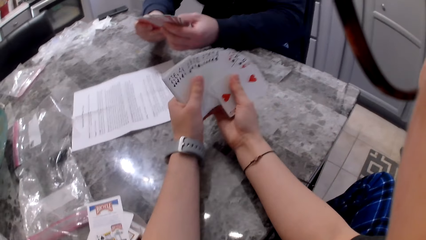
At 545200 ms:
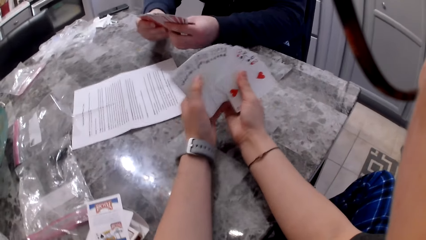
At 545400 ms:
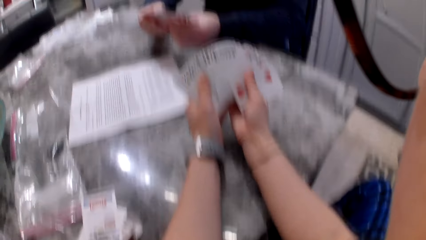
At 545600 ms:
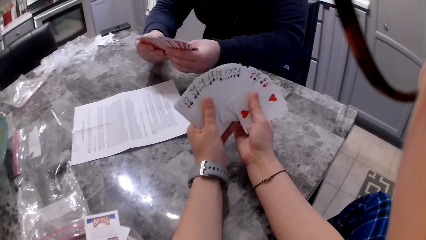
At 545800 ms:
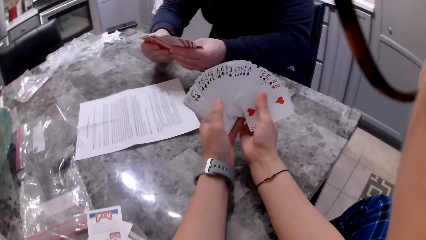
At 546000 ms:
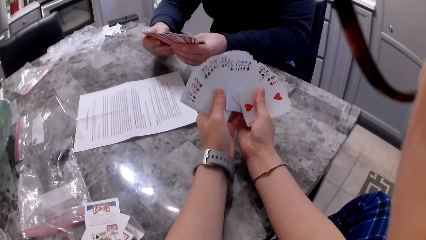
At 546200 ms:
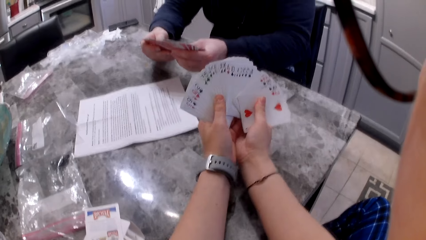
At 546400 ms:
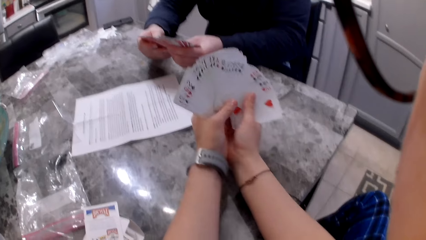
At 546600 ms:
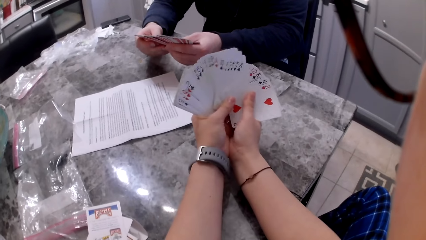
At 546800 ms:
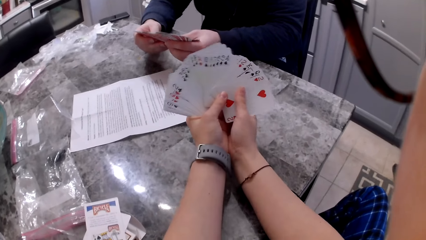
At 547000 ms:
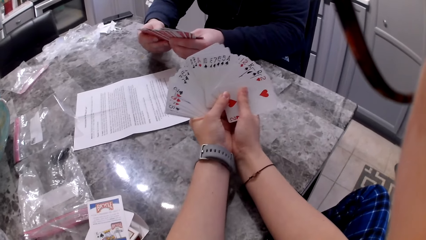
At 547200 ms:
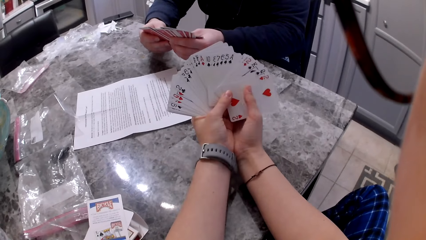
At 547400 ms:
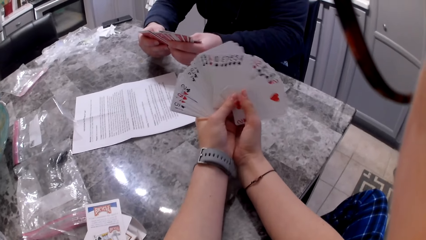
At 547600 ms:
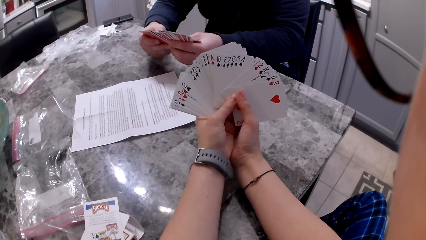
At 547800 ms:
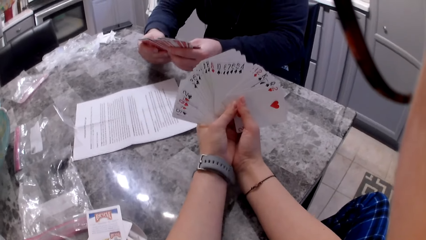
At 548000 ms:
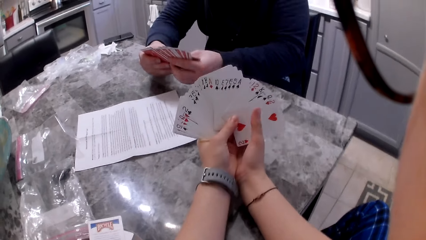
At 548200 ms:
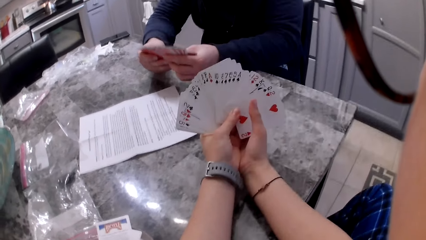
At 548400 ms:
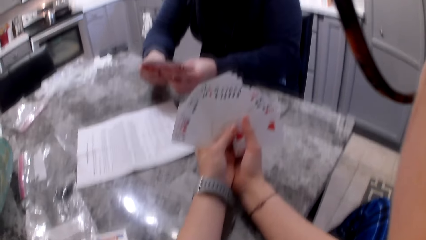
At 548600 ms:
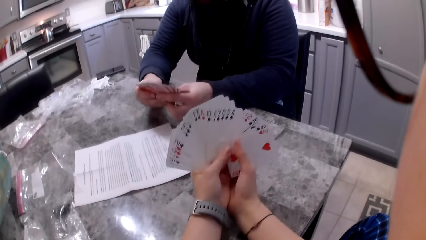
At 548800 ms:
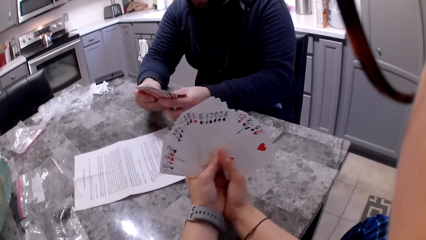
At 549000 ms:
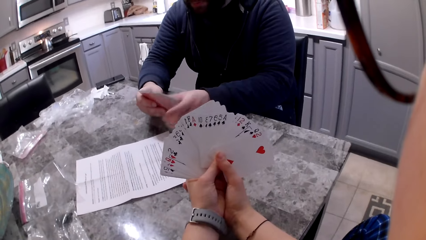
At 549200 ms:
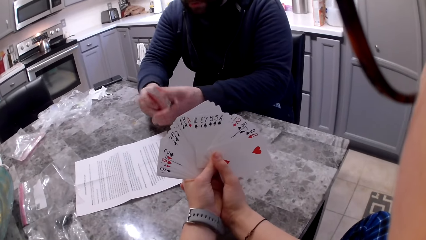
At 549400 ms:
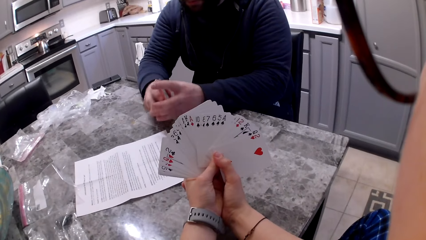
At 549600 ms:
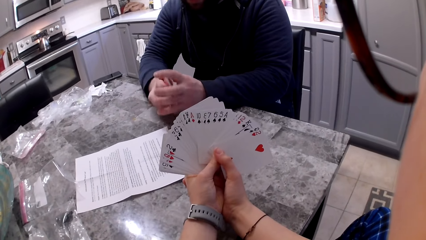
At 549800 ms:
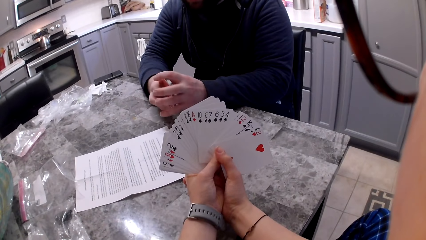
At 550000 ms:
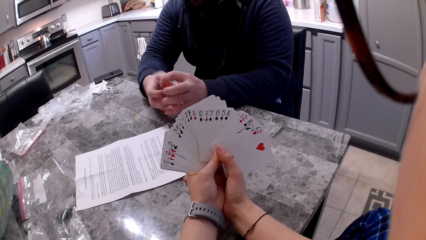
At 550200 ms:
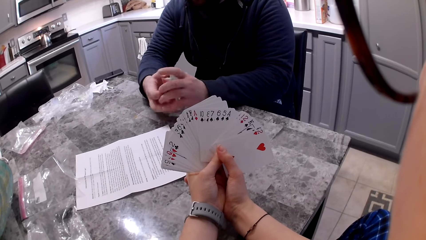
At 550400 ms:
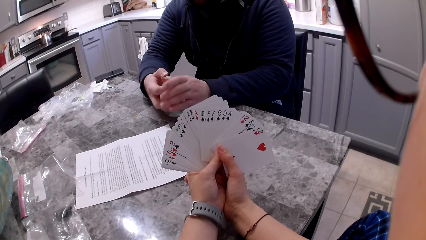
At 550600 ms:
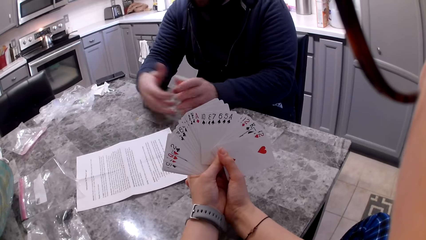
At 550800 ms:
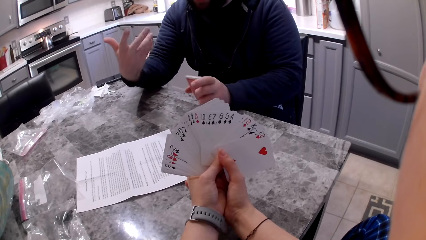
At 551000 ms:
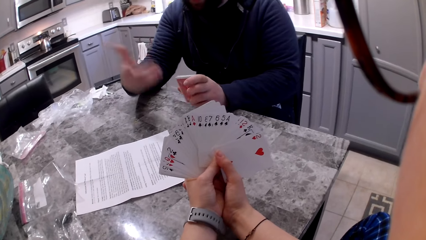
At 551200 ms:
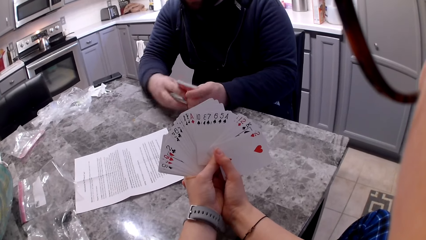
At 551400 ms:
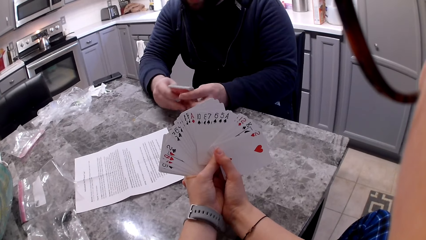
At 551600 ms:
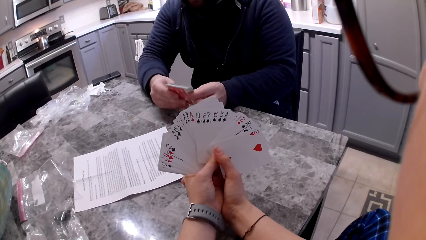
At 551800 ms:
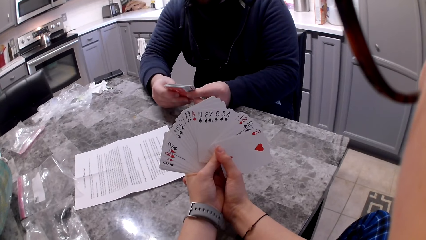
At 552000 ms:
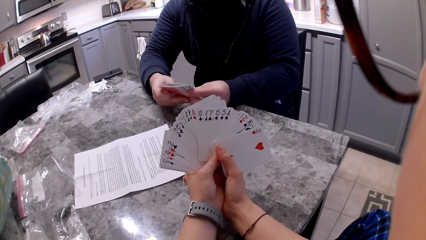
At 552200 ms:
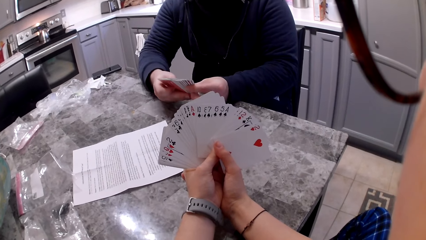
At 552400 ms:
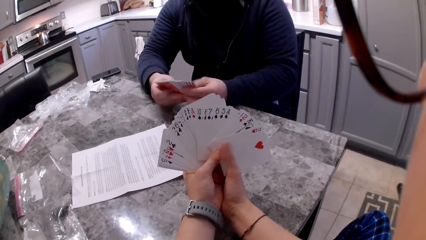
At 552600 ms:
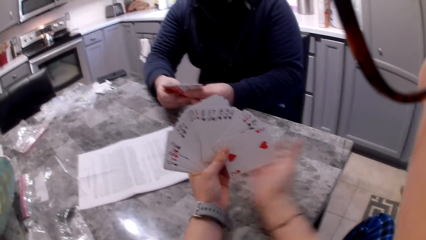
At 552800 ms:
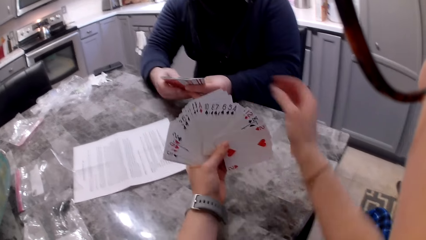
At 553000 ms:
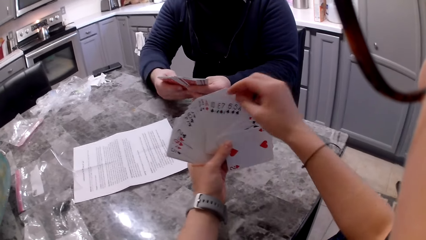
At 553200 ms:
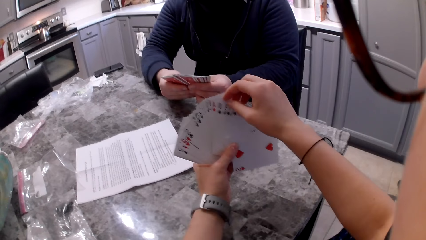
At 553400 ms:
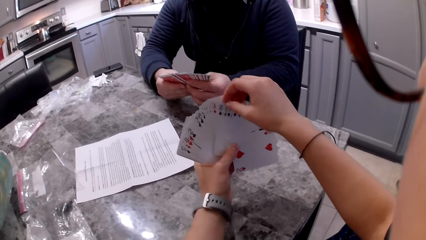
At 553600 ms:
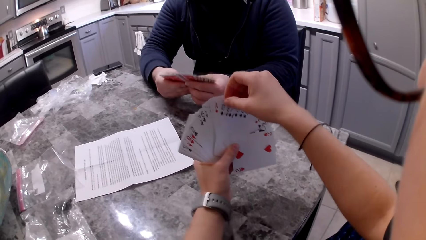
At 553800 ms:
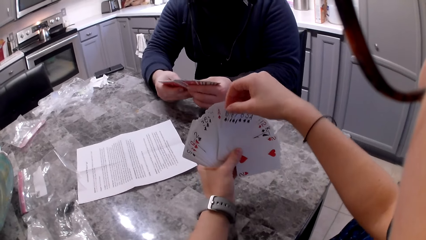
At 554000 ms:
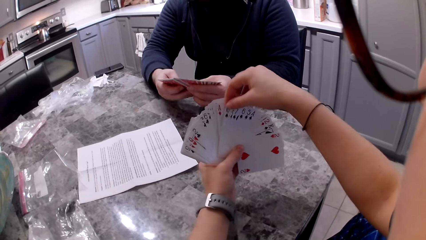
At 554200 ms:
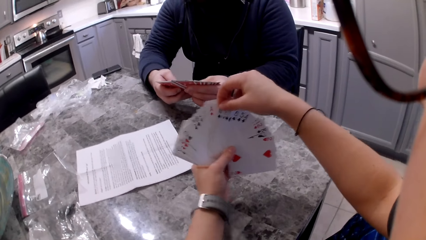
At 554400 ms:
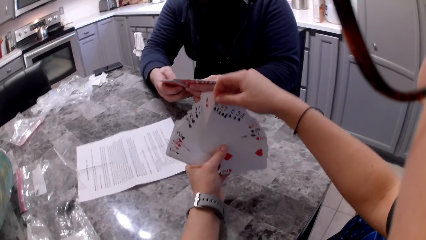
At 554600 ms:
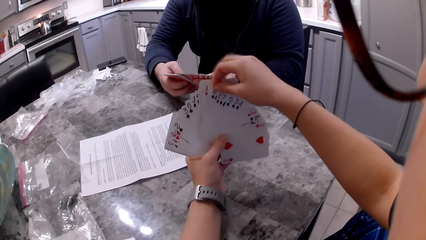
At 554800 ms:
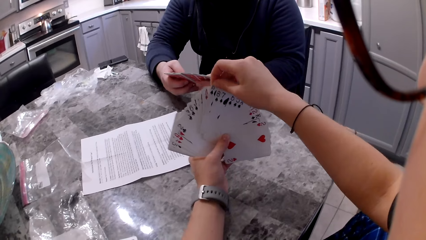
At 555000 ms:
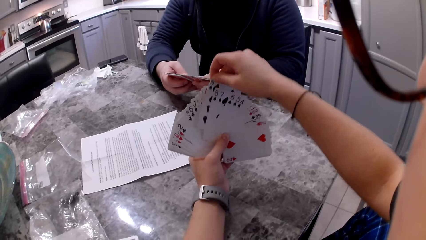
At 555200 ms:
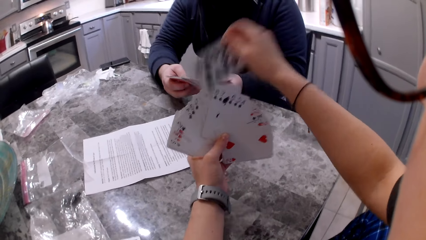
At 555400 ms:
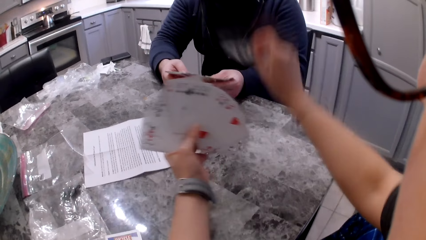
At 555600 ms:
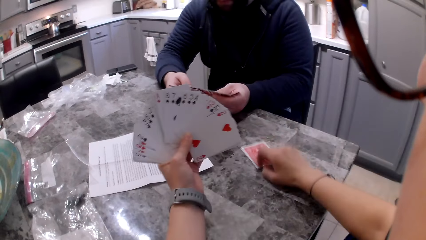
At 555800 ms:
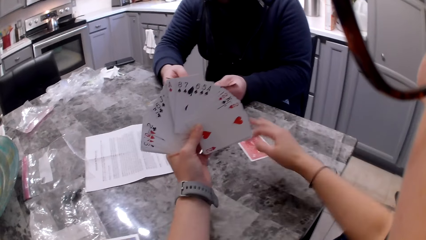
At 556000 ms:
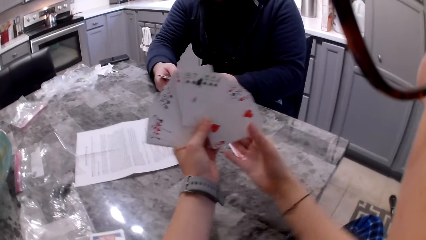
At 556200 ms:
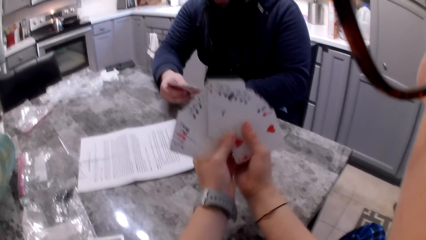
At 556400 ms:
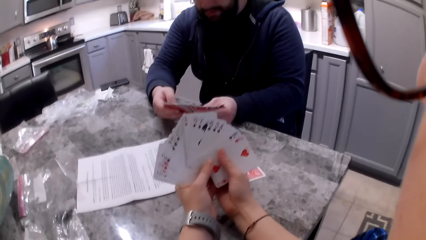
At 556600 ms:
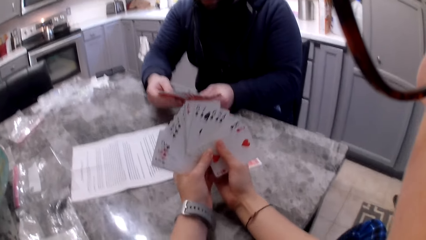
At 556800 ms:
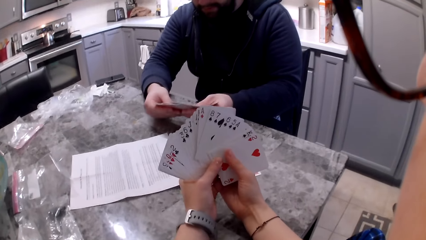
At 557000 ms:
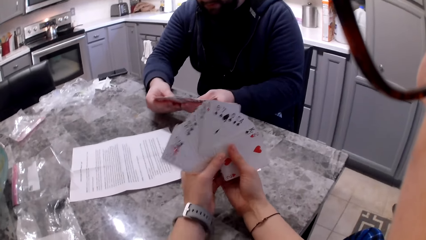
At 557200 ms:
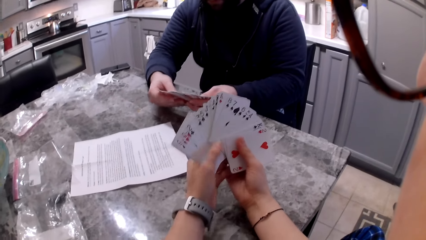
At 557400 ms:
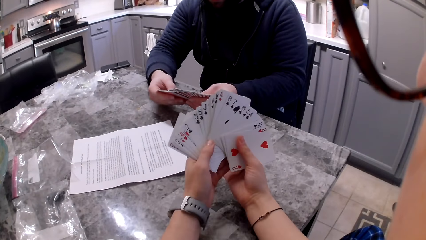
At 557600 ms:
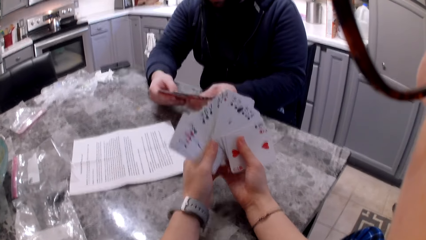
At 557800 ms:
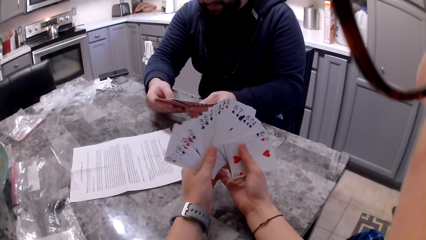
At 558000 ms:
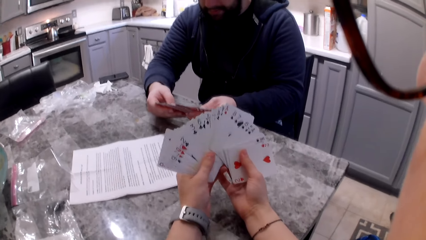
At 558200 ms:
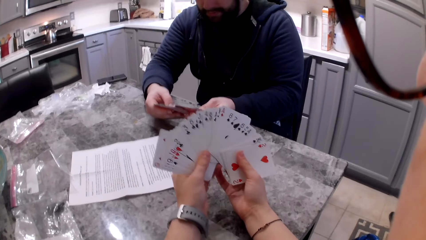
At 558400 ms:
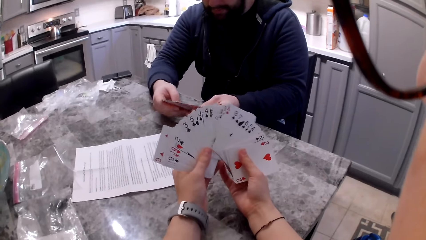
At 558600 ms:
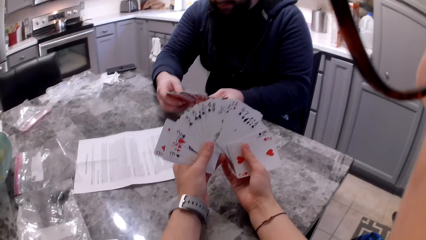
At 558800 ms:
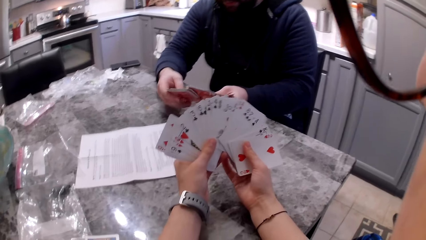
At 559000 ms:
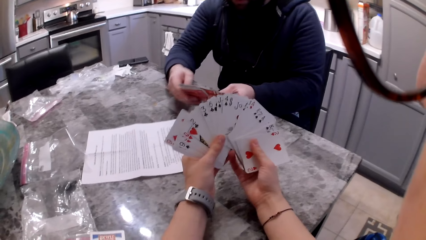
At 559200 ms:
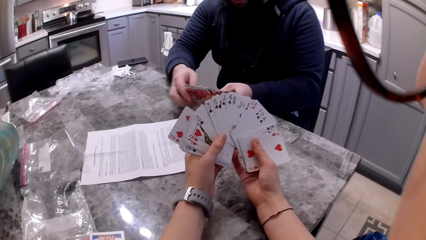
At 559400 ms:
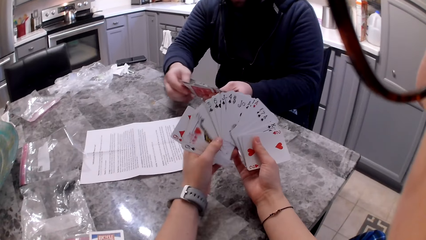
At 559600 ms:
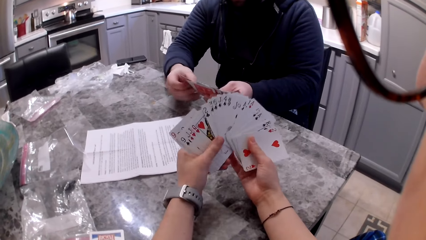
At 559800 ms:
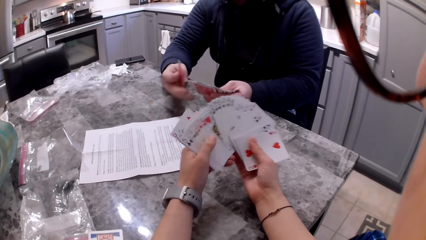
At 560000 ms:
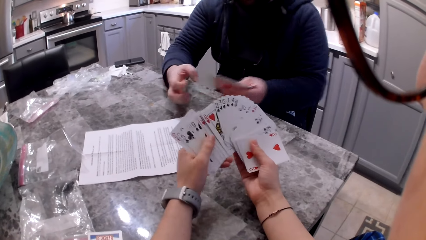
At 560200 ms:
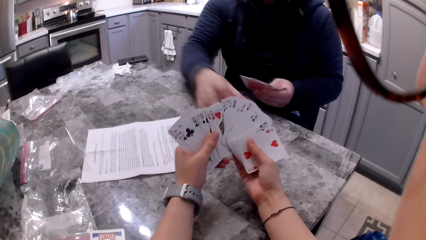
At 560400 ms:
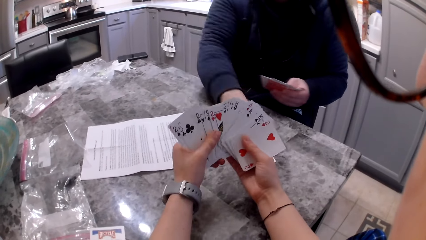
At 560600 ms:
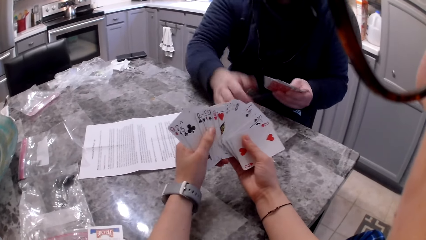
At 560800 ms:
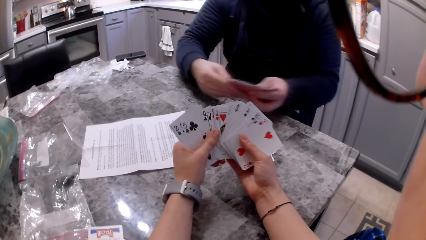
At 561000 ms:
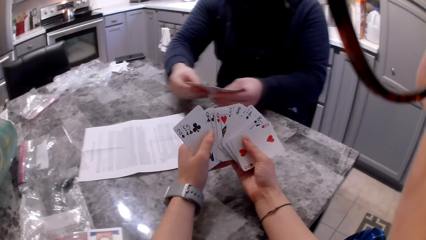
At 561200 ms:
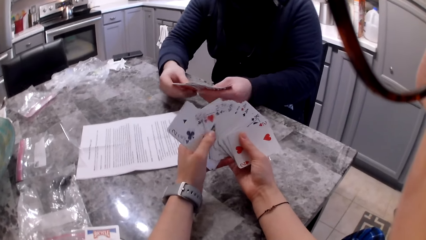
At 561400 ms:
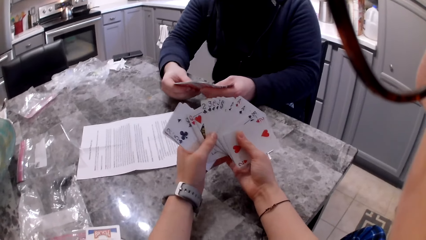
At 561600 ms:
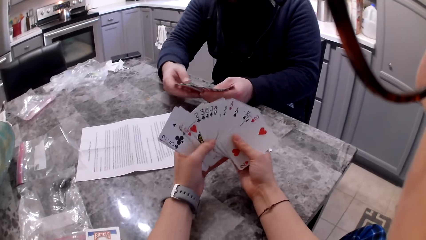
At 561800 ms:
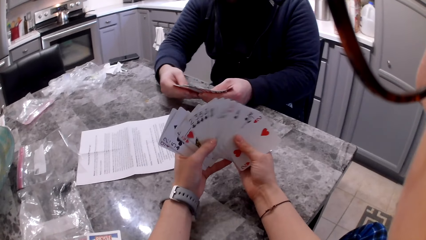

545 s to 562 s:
A man aligns cards in his hands. He gestures with his hands. He shuffles his cards. The camera wearer picks a card with her right hand. She drops the card on the counter. She shuffles her cards. The man shuffles the cards in his hands. He picks a card with his right hand. He drops the card on the counter. He shuffles his cards. The camera wearer shuffles the cards in her hands.
